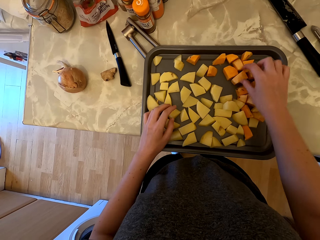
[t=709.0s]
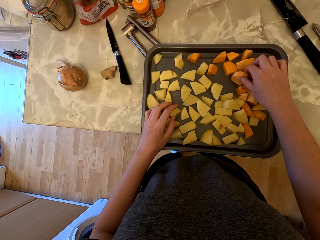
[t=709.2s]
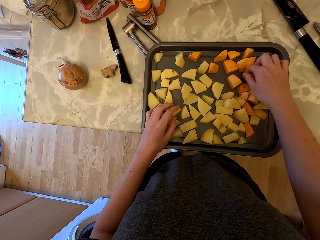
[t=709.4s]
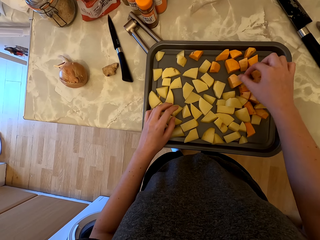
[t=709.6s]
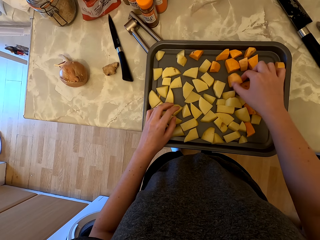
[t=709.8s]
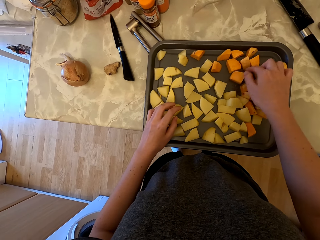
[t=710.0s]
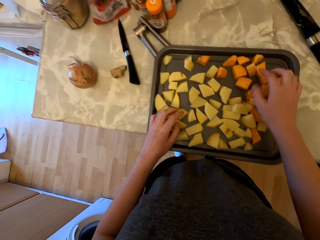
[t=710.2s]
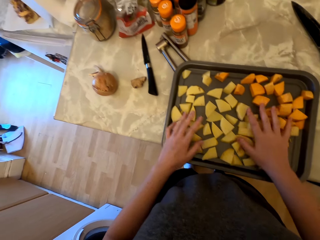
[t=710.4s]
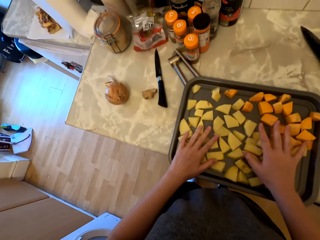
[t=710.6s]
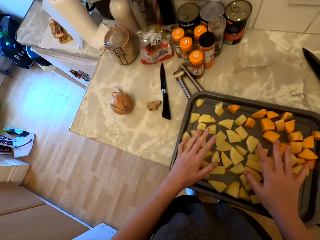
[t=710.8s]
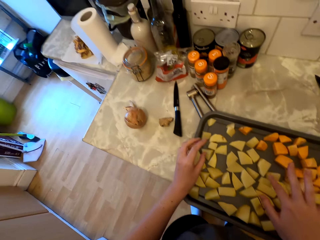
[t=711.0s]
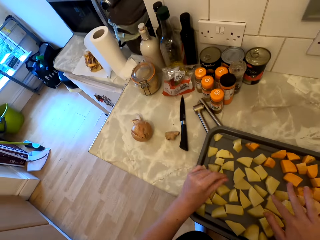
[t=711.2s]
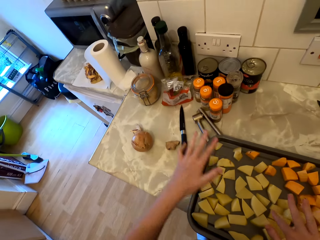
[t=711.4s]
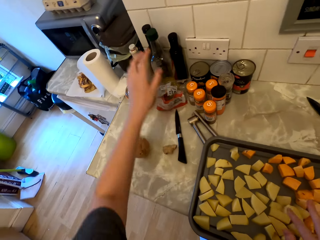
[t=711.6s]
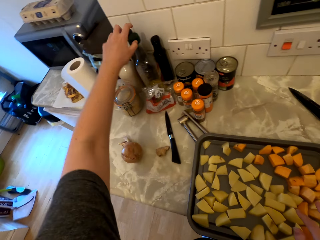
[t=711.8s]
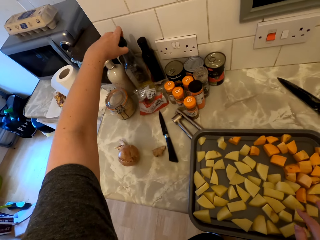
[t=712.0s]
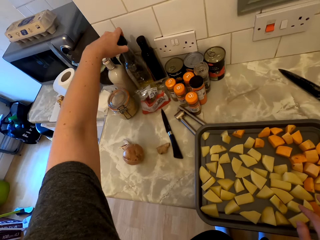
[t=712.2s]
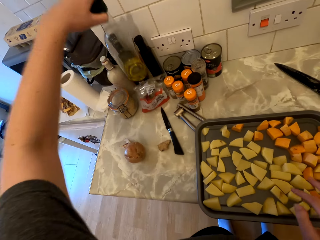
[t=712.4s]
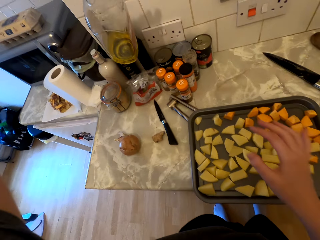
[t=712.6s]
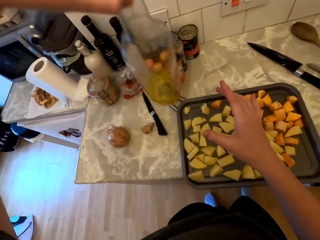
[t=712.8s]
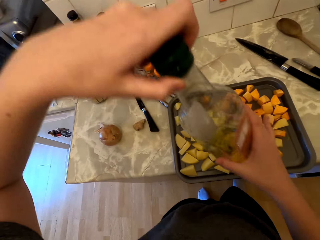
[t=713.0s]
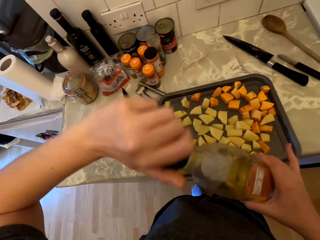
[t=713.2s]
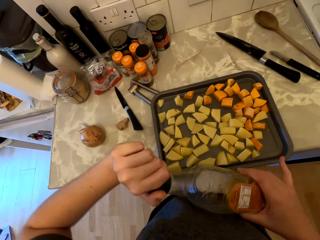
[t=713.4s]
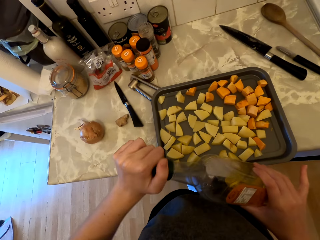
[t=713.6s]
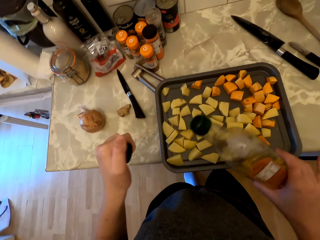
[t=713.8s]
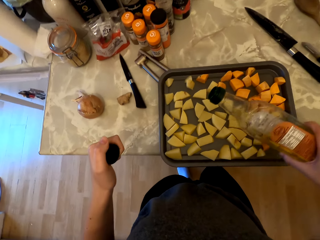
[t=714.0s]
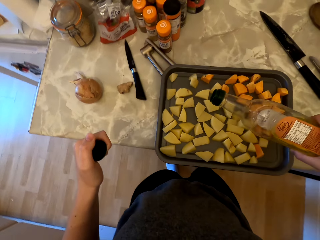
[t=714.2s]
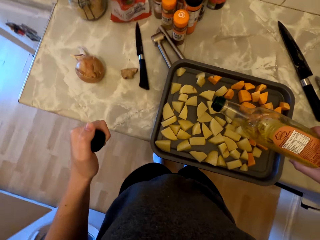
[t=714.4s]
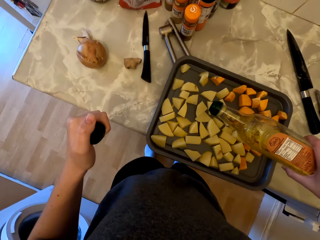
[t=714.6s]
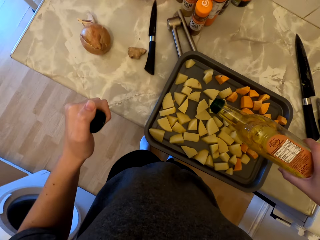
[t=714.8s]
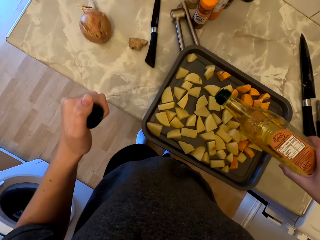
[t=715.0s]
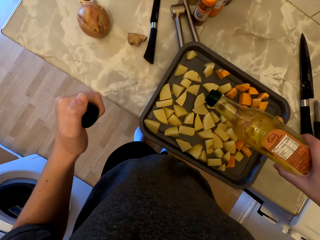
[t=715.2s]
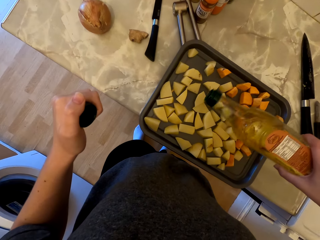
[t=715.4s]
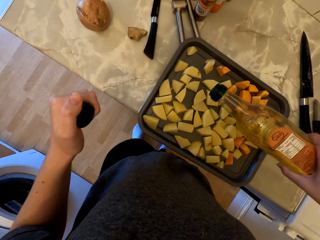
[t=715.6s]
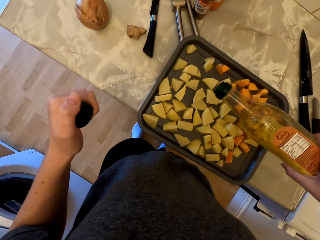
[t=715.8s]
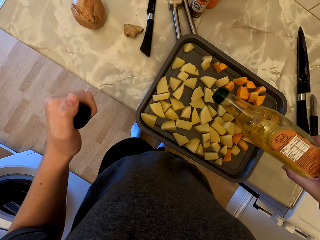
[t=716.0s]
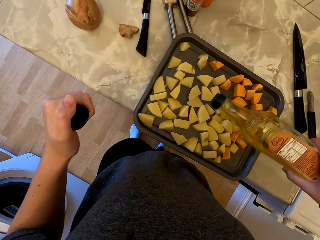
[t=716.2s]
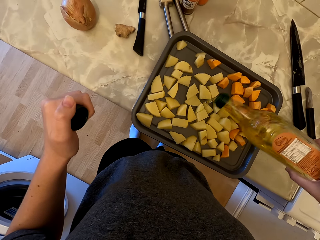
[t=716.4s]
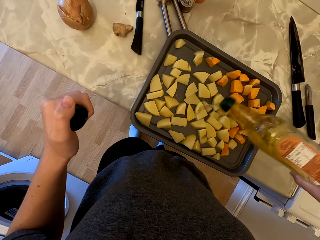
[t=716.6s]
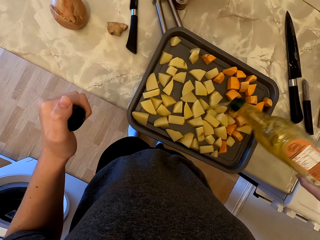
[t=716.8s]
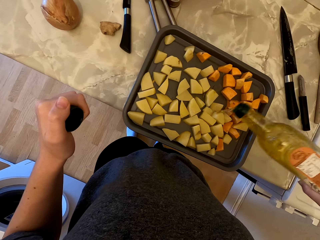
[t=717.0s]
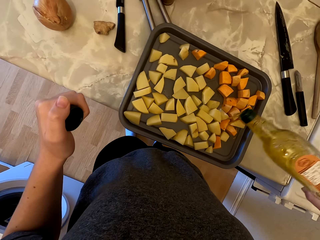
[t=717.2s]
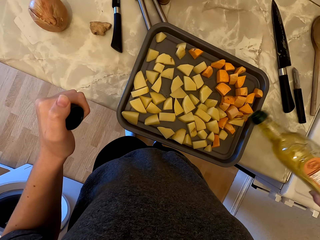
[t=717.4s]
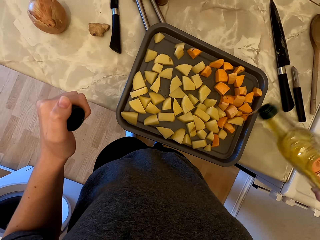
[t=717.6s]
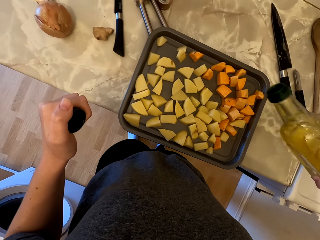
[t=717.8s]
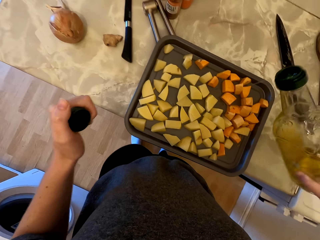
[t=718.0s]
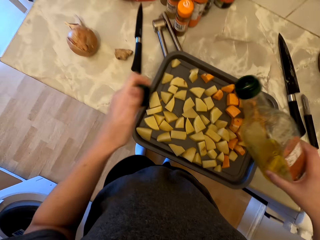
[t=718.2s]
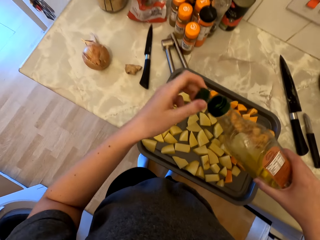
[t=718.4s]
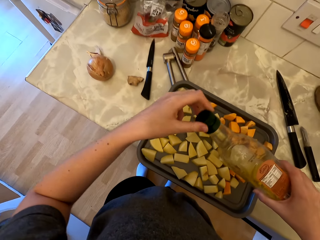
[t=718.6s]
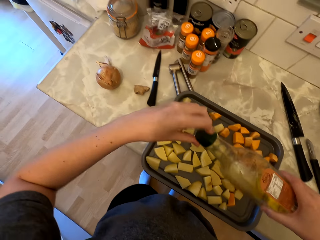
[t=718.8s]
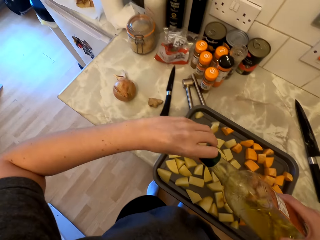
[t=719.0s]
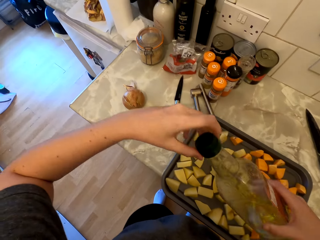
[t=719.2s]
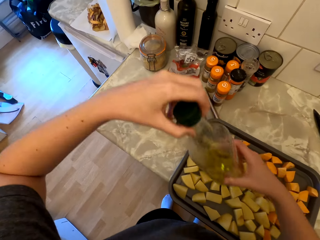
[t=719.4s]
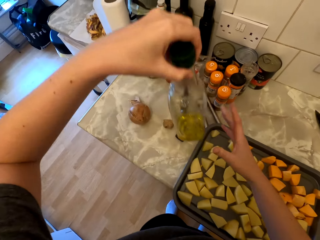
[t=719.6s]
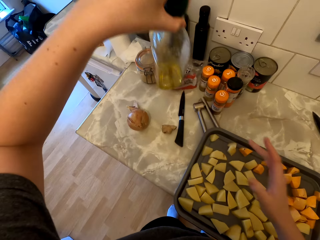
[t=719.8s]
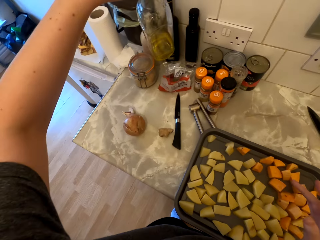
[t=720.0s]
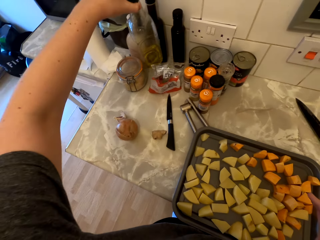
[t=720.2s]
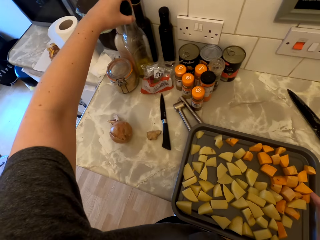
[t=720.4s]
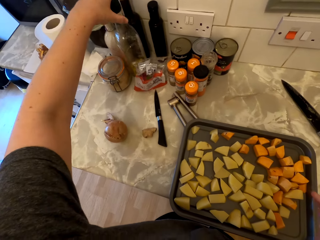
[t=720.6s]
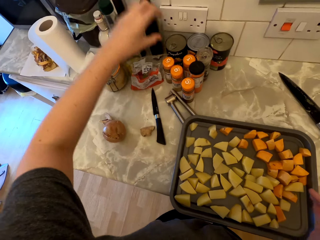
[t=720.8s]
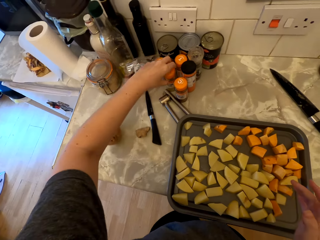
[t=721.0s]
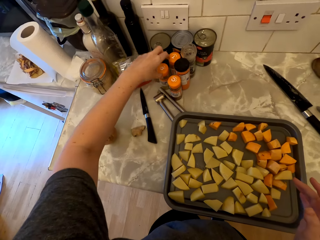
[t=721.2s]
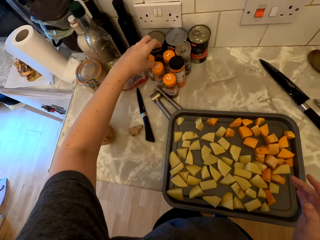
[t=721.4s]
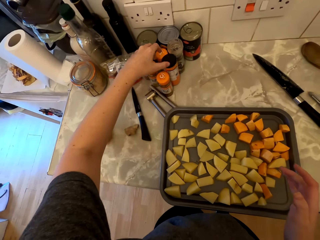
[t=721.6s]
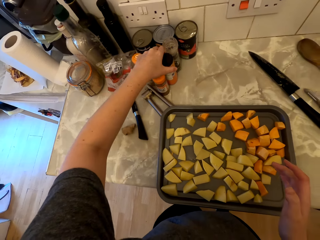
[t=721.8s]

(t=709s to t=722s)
The camera wearer picks a bottle of oil or vinegar from the cabinet. They unfasten the bottle lid. They pour the oil on the potato and sweet potato. They fasten the bottle lid. They place the oil bottle on the countertop.

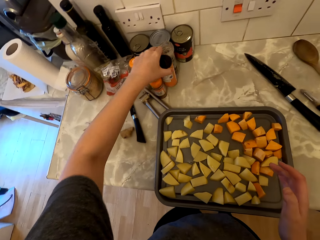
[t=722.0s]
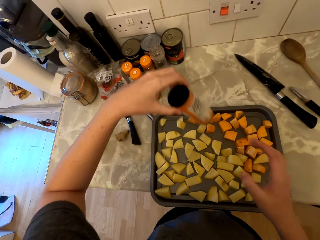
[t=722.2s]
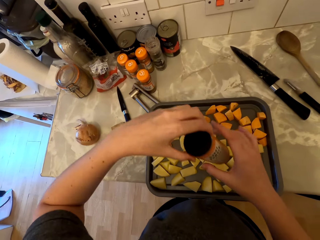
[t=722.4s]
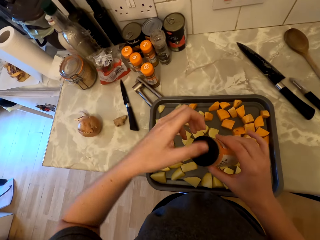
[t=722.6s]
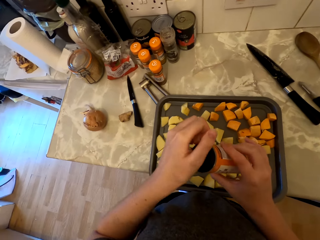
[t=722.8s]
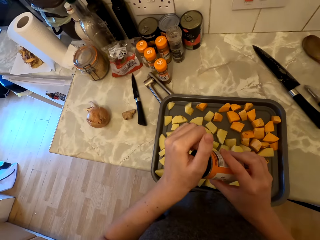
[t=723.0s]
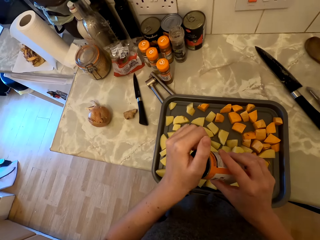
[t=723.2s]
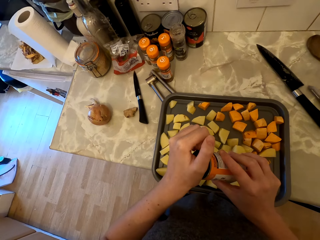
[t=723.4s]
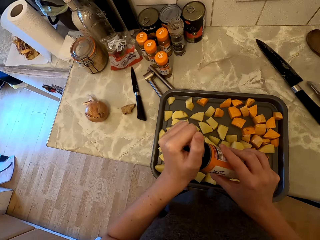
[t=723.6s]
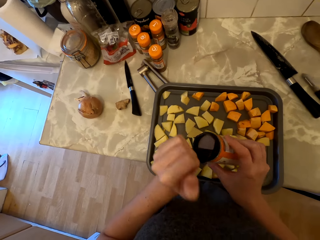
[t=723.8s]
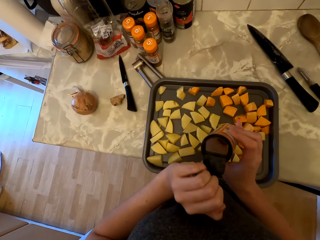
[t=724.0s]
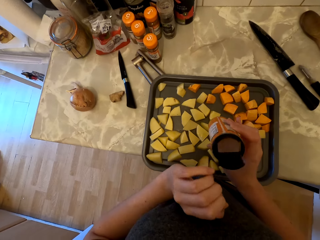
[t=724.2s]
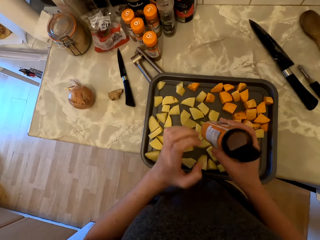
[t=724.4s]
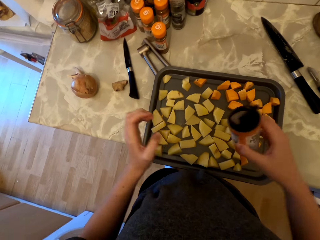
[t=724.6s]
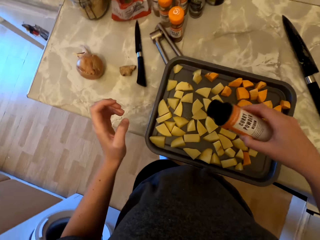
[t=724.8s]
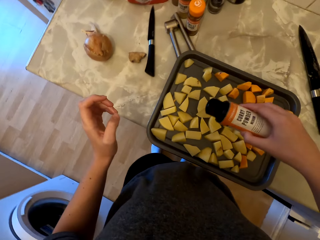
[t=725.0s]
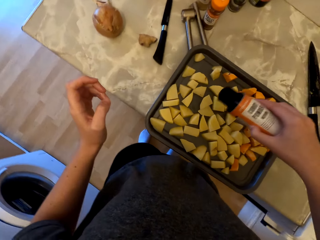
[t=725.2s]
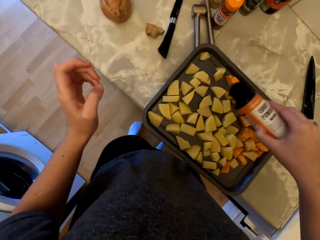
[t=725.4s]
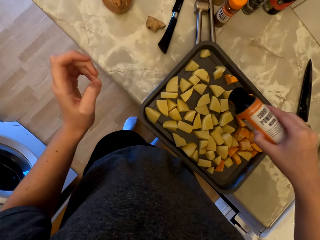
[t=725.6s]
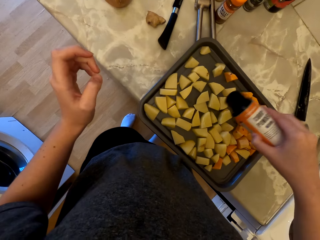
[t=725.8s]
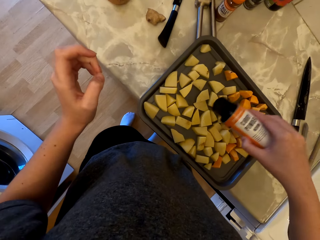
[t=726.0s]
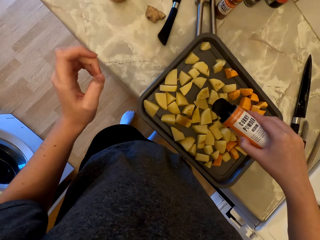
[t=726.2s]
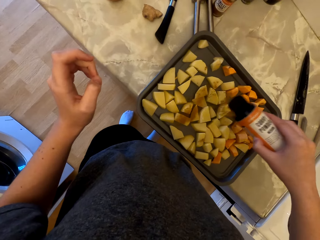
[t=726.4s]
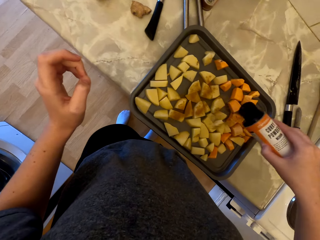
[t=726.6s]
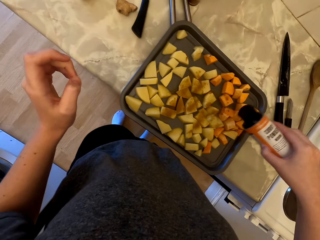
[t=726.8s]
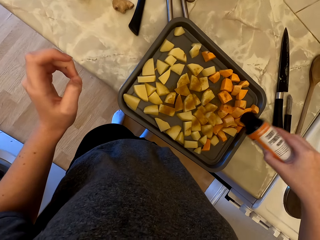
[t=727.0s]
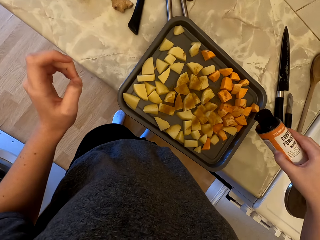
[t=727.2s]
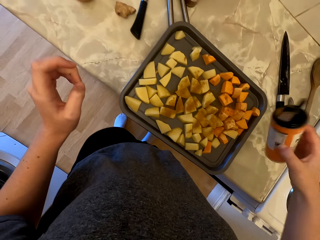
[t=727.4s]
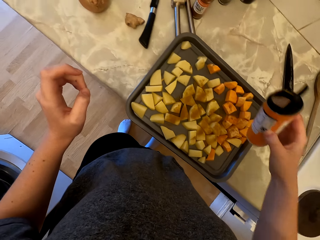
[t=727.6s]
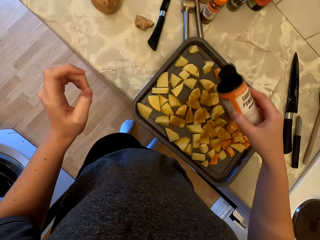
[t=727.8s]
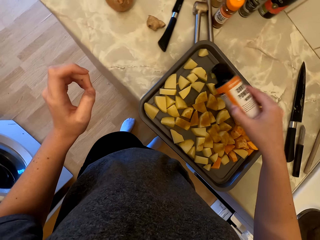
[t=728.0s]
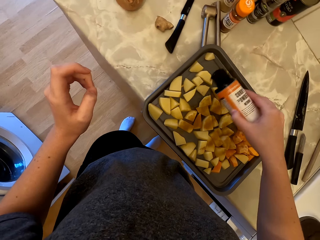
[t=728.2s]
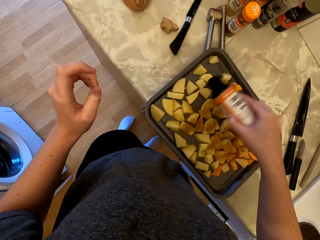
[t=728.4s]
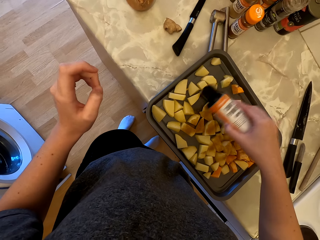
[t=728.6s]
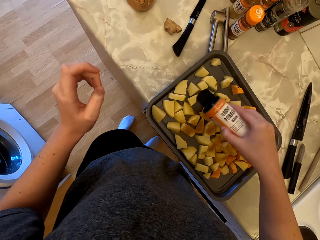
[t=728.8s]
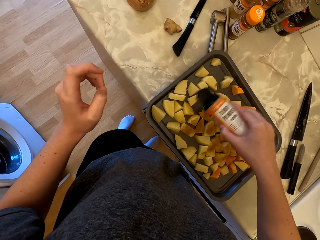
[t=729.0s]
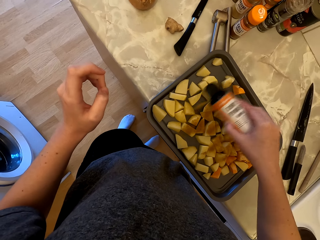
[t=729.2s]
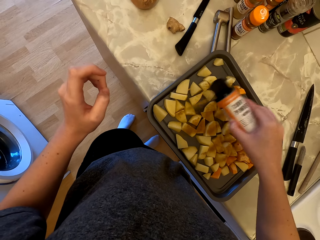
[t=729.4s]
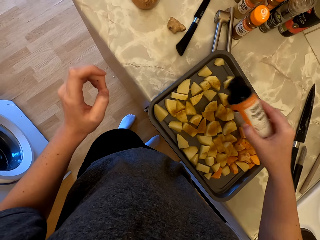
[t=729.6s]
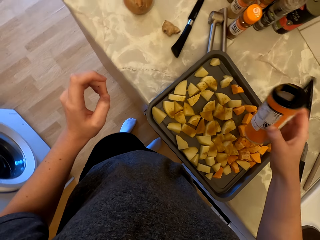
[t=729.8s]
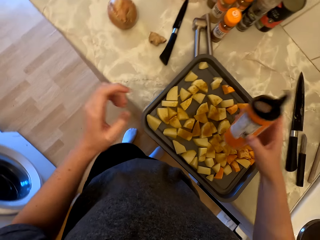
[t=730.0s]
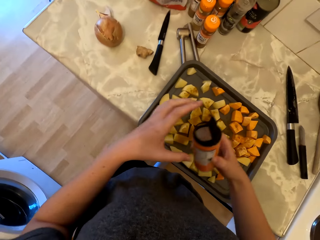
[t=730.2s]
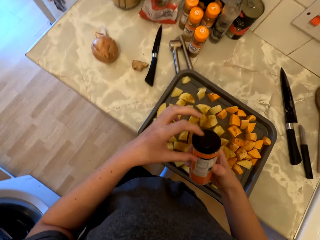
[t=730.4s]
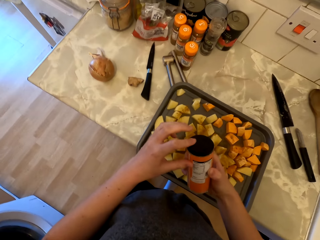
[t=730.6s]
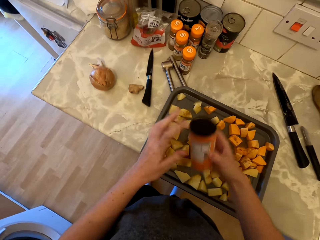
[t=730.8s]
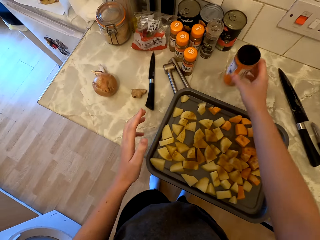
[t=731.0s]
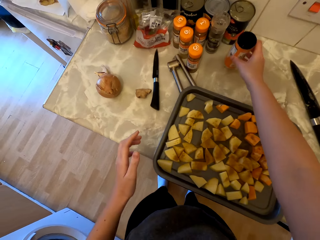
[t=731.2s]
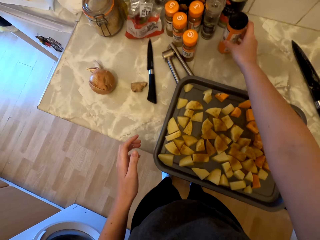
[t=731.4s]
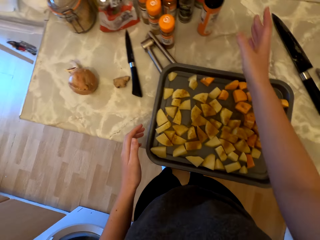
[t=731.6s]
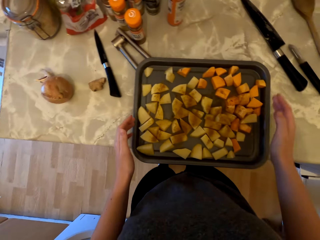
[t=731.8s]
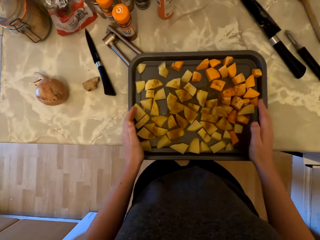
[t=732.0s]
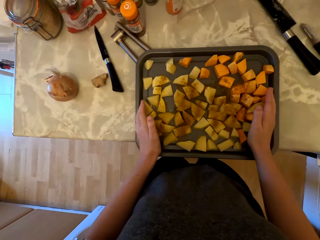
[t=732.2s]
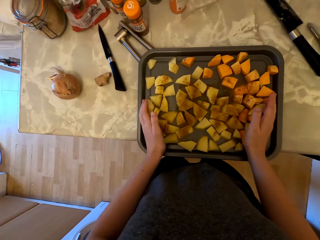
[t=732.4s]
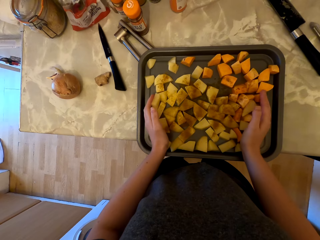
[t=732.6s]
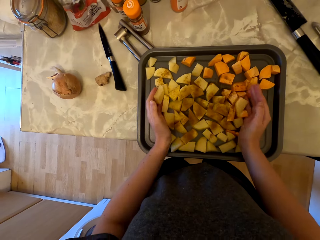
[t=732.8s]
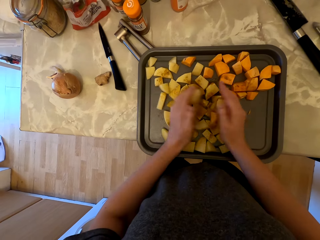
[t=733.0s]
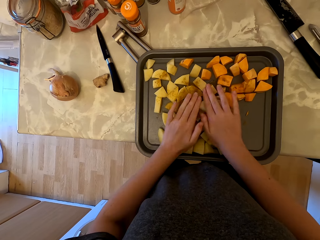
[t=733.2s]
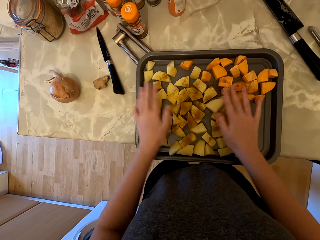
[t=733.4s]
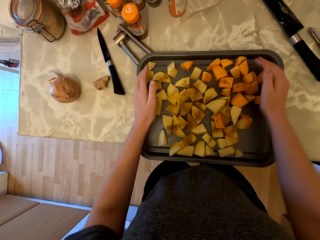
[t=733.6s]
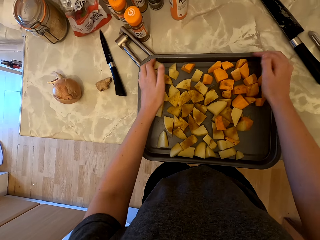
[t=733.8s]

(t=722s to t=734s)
The camera wearer picks a bottle of curry powder from the cabinet with her left hand. She holds the curry powder bottle in her right hand. She opens the lid. She sprinkles curry powder on the potato and sweet potato. She closes the lid. She places the bottle of curry powder on the countertop. She mixes the oil and curry powder in the pieces of potatoes and sweet potatoes in the tray.
